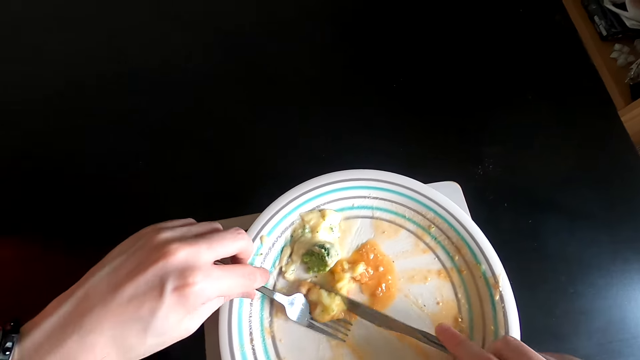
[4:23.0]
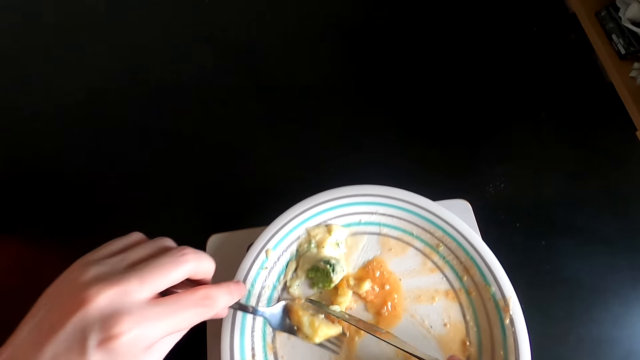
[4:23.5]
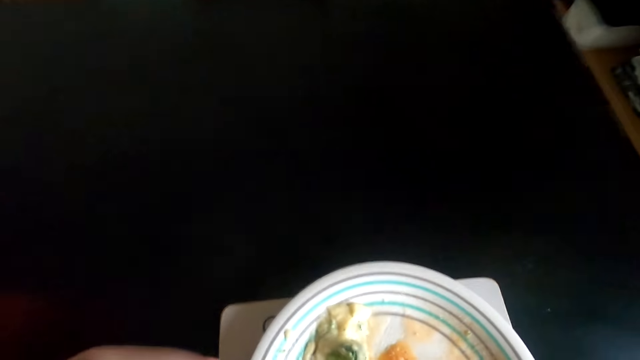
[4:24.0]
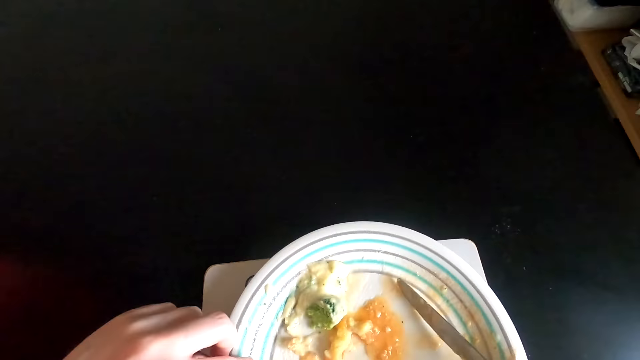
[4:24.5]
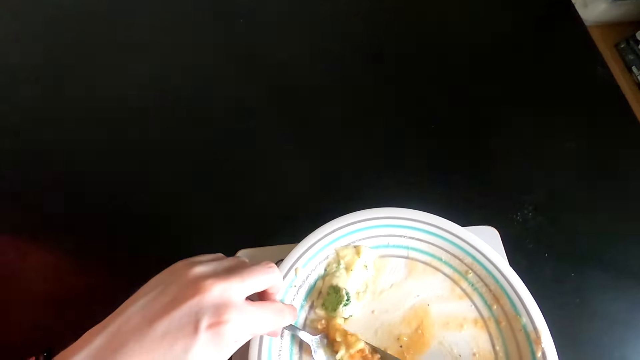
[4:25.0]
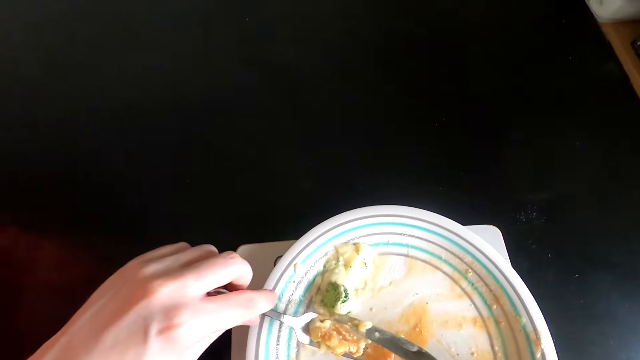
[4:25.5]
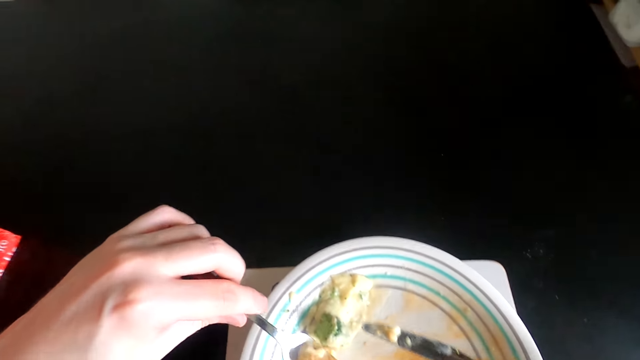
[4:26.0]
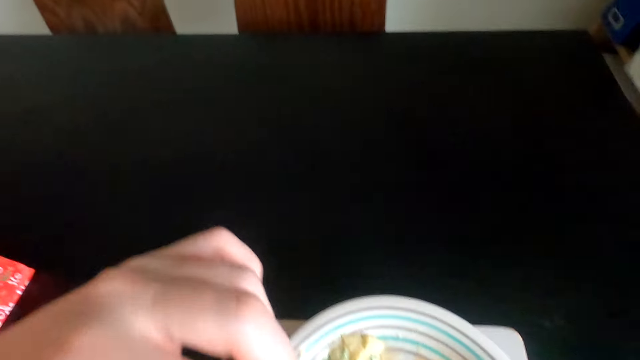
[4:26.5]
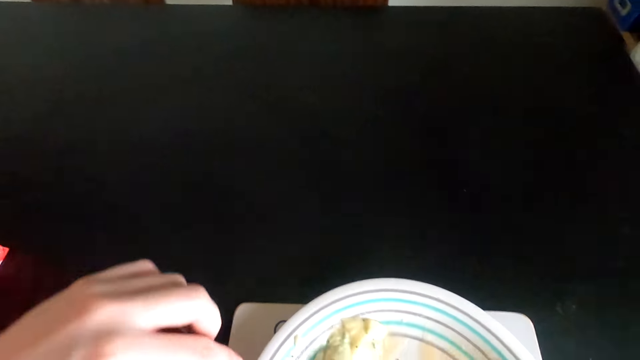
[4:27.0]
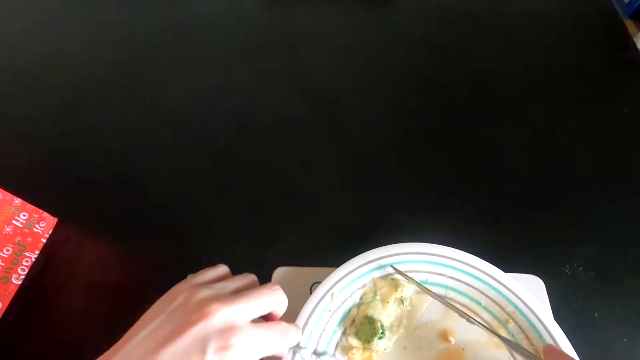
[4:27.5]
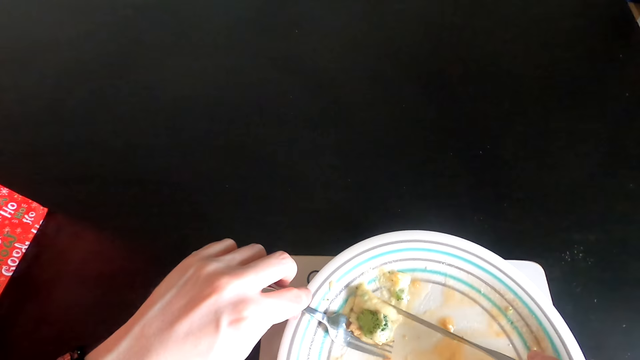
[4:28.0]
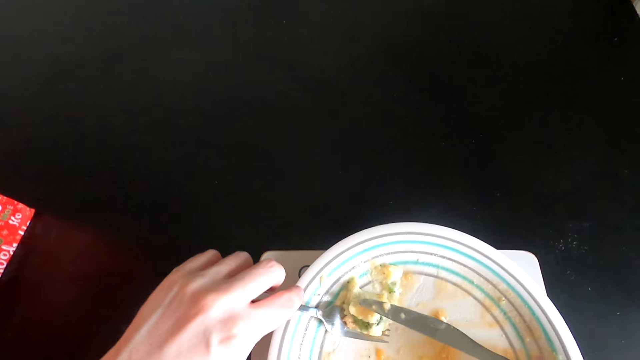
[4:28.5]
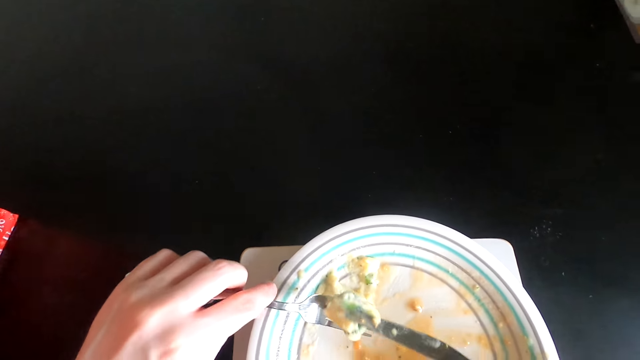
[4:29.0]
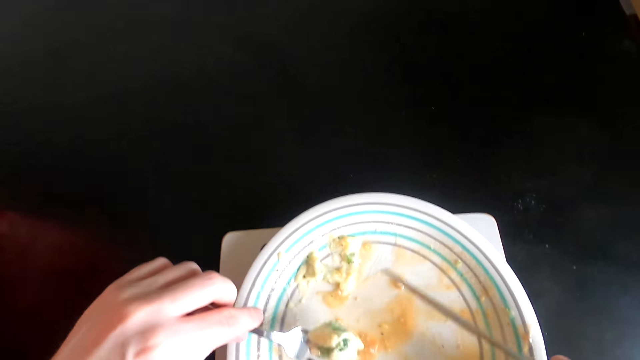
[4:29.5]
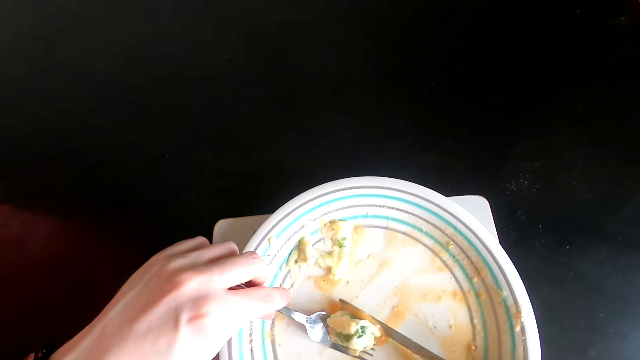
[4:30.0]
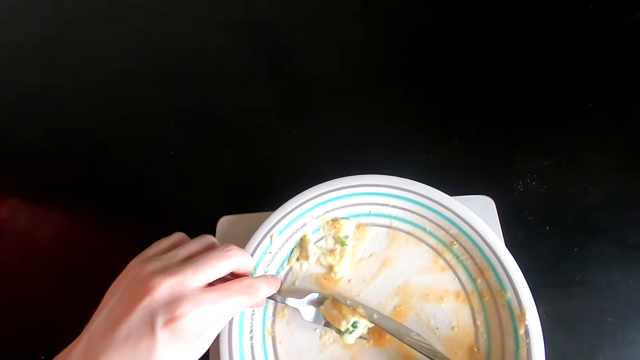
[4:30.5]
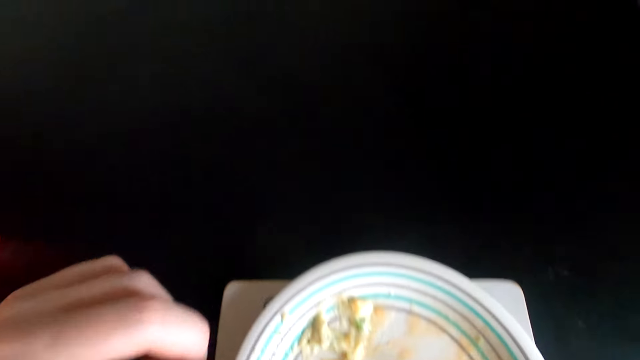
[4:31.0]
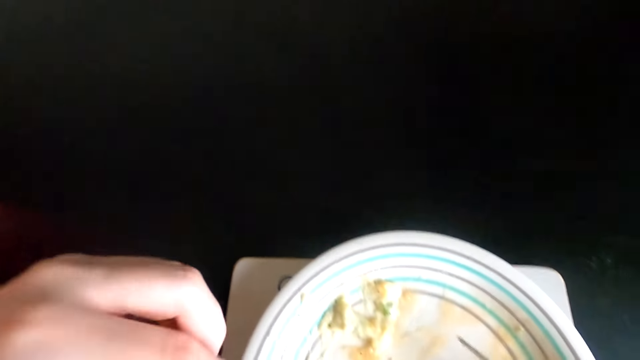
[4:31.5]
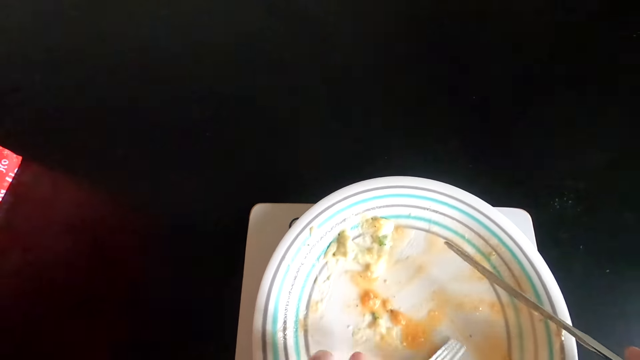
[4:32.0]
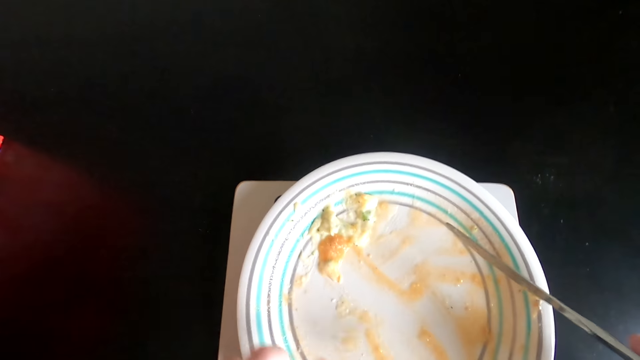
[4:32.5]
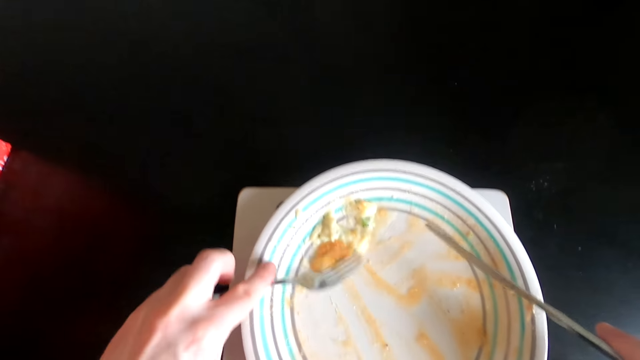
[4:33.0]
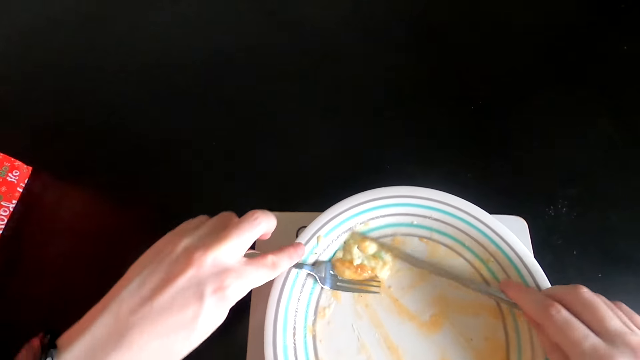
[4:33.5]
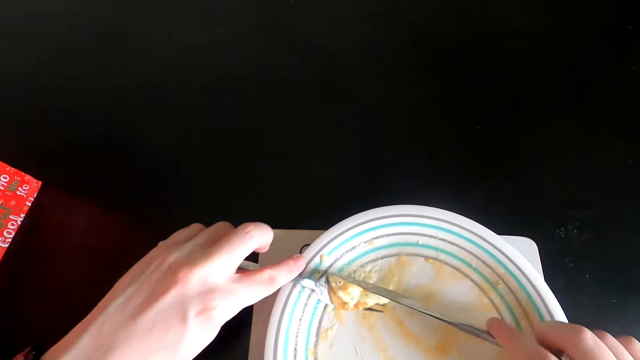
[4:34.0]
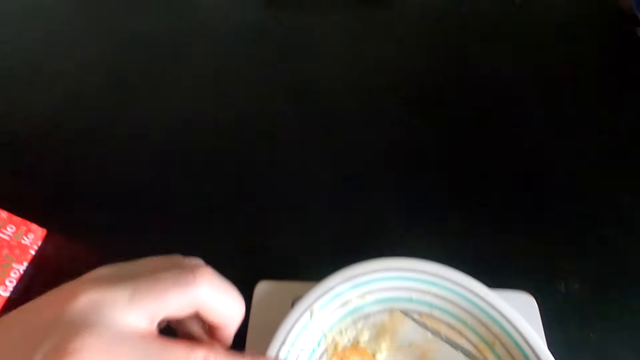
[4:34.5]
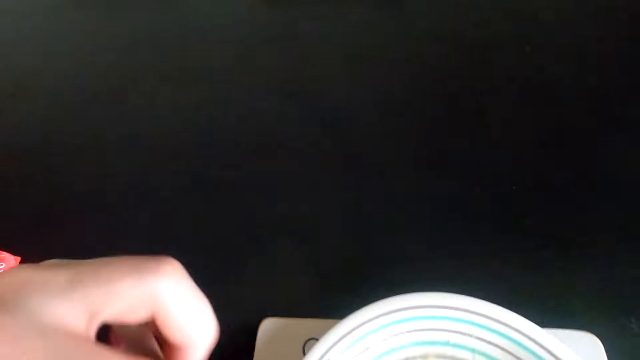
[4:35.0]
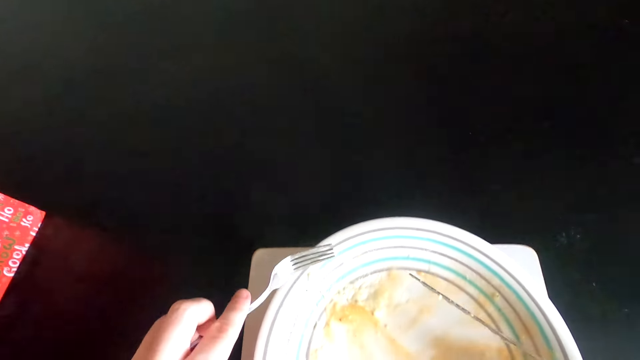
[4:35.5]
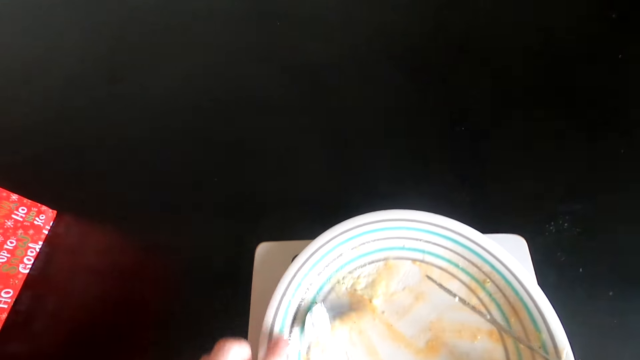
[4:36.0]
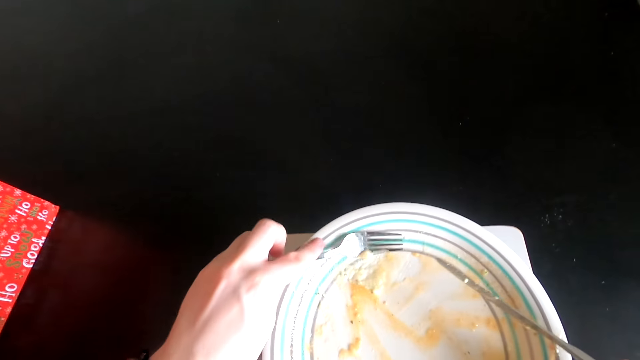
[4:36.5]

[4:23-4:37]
The camera wearer scoops food in a bowl. They eat the food with a fork. They scoop the food in the bowl. They eat the food with the fork. They scoop the food in the bowl. They eat the food with the fork. They scoop the food in the bowl. They eat the food with the fork.

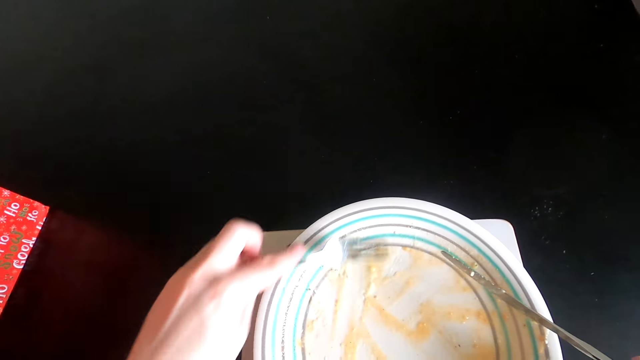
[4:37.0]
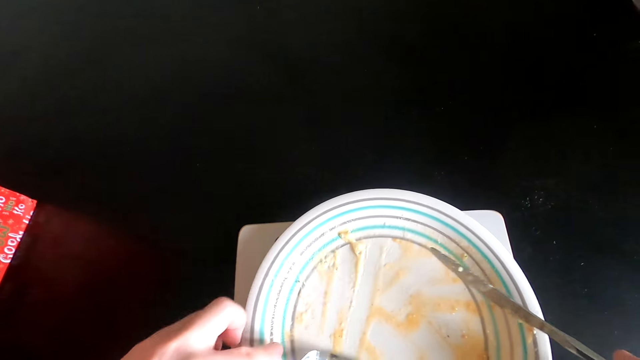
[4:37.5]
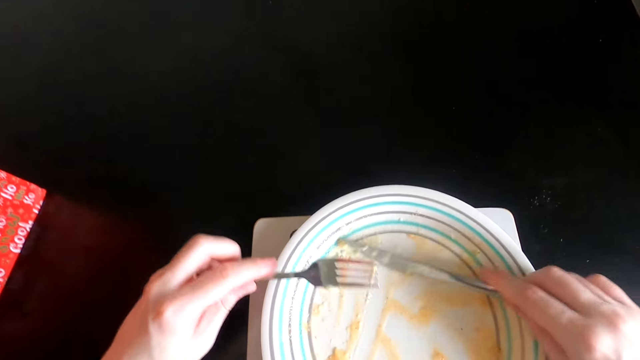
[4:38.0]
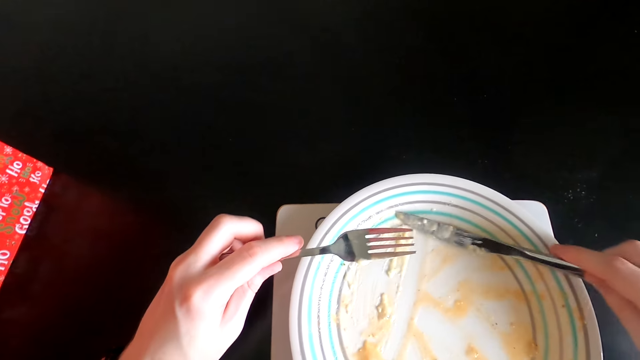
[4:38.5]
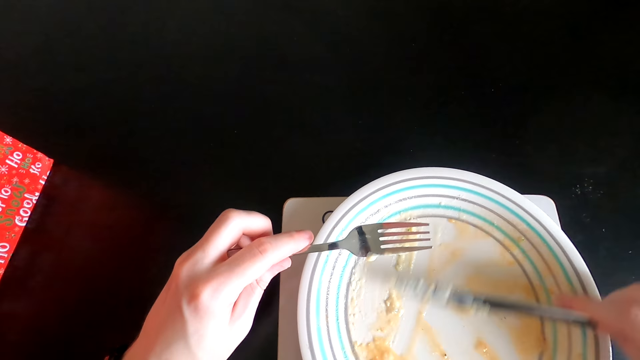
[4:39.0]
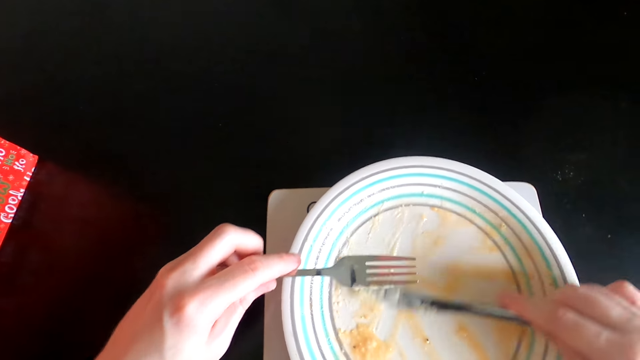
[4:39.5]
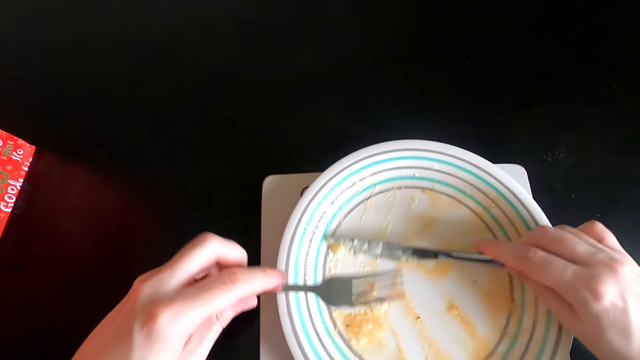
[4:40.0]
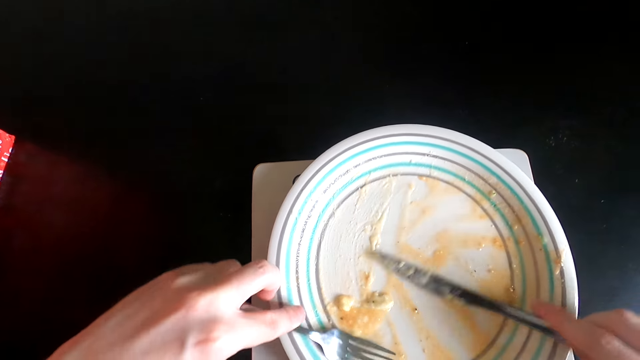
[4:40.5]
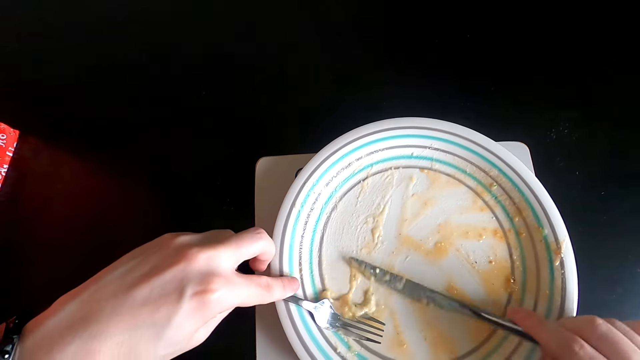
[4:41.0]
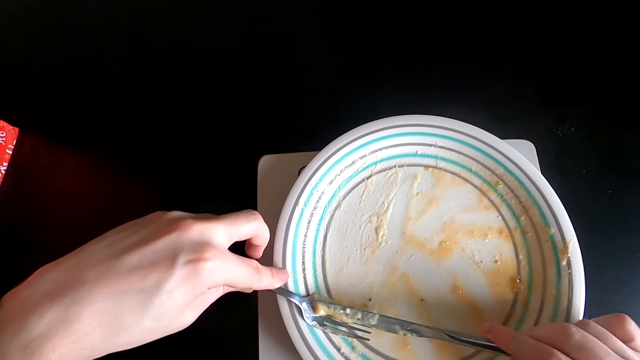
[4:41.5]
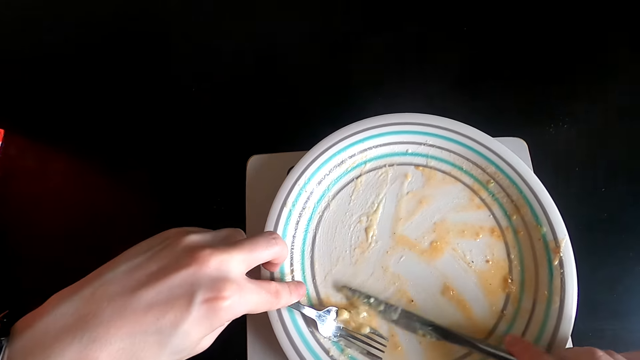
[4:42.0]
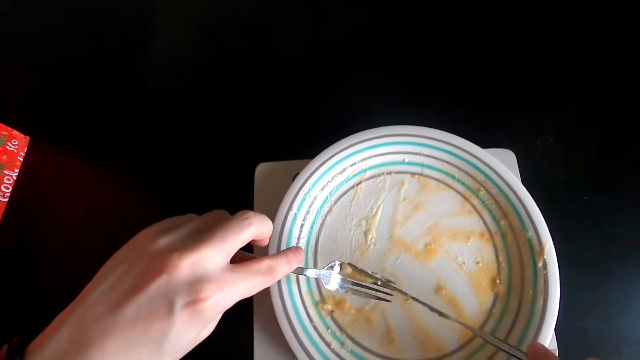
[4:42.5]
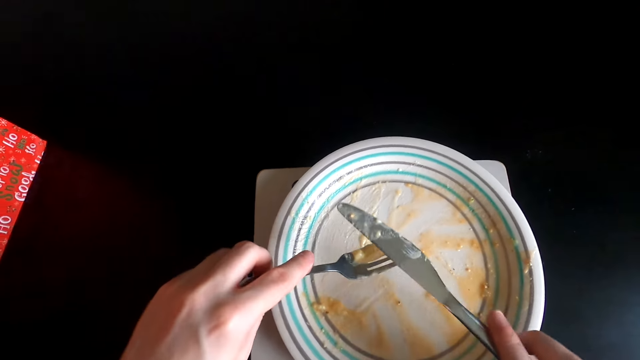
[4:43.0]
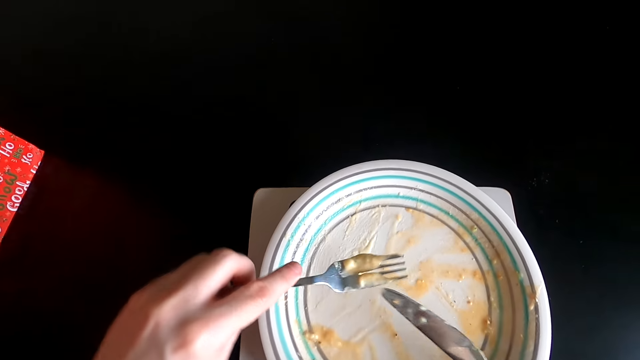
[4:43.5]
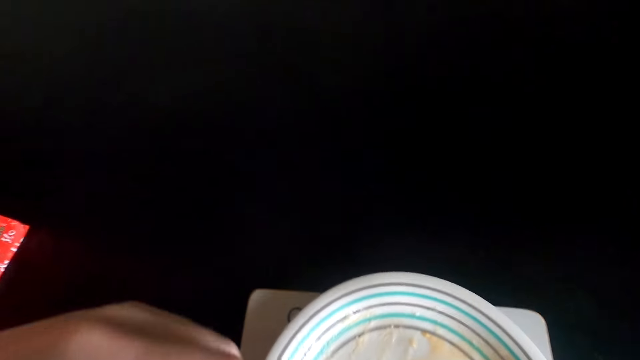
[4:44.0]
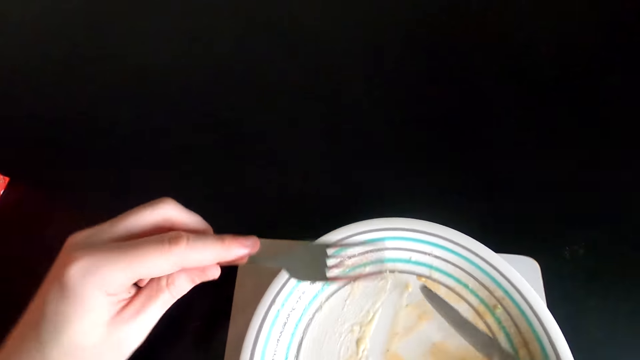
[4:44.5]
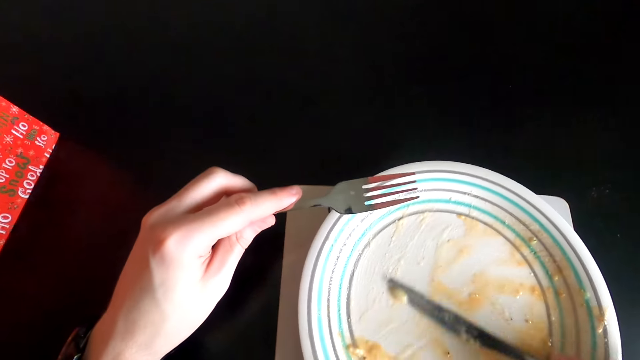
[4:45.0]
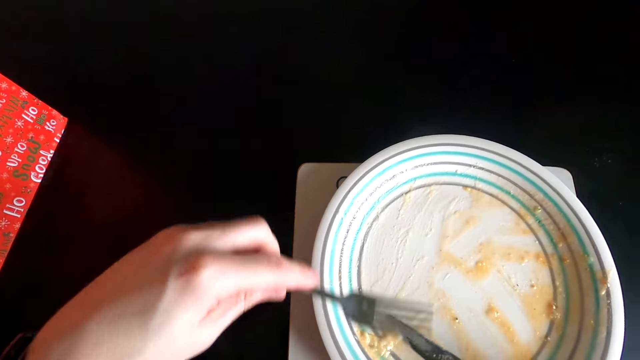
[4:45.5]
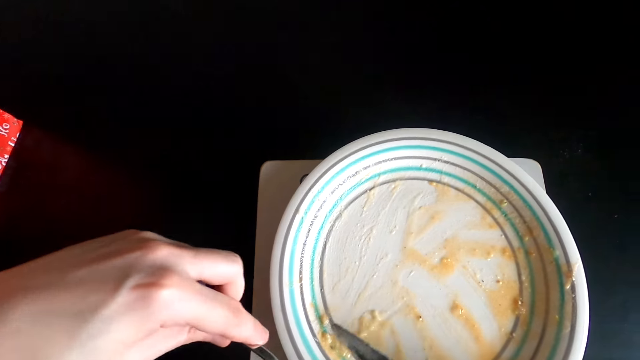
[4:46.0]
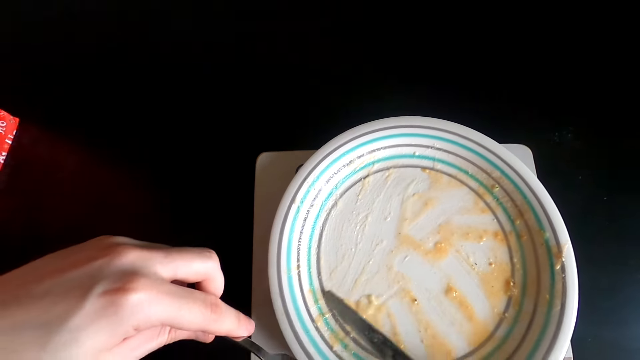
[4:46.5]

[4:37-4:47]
The camera wearer scoops food in a bowl with a fork. They scoop the food in the bowl with a knife. They scoop the food in the bowl with the fork. They eat the food with the fork. They scoop the food in the bowl with the knife.
